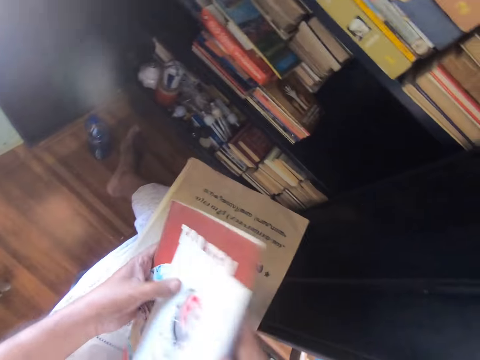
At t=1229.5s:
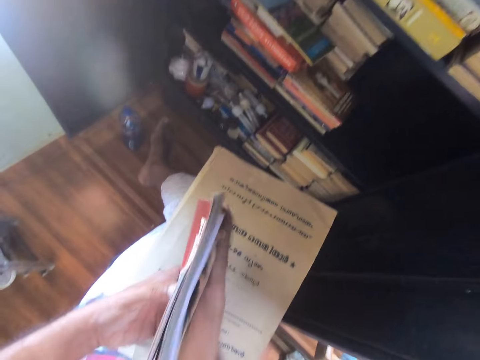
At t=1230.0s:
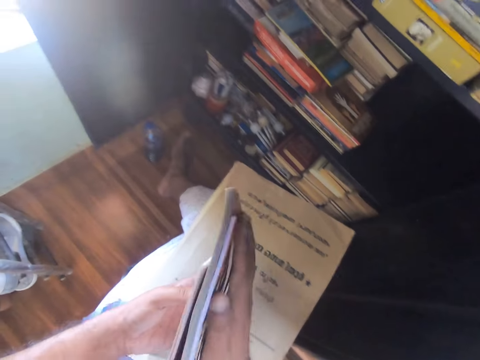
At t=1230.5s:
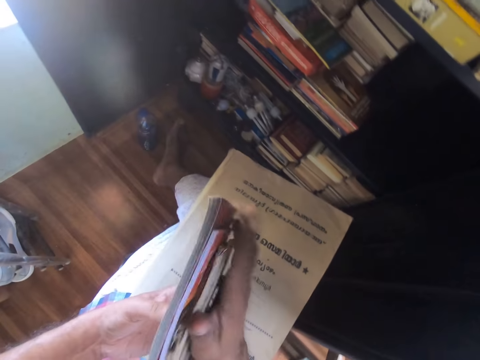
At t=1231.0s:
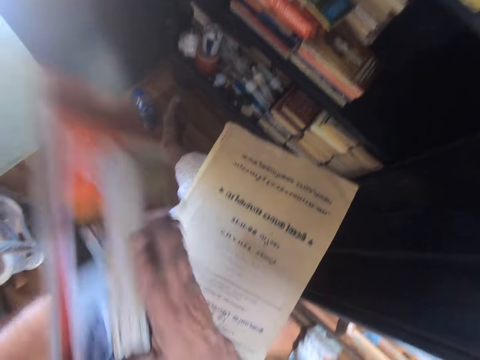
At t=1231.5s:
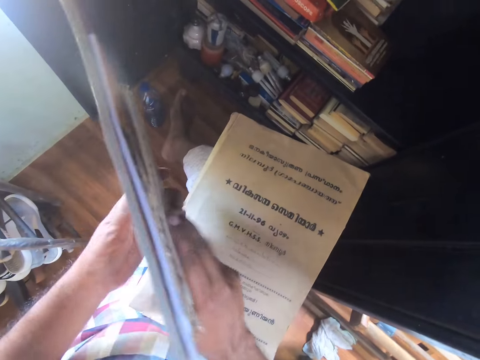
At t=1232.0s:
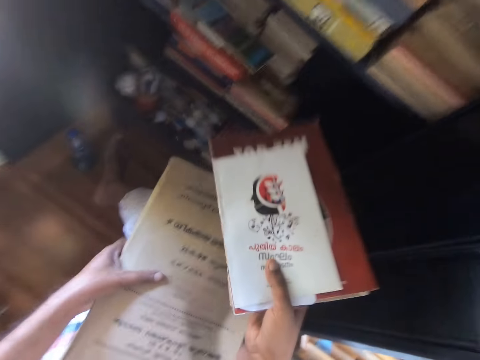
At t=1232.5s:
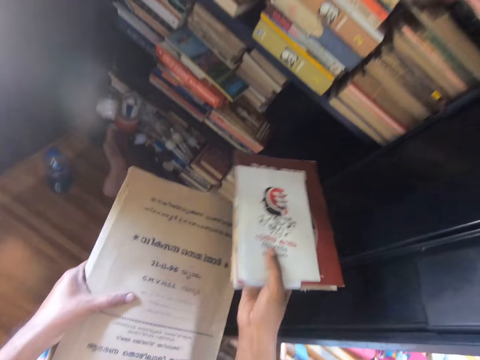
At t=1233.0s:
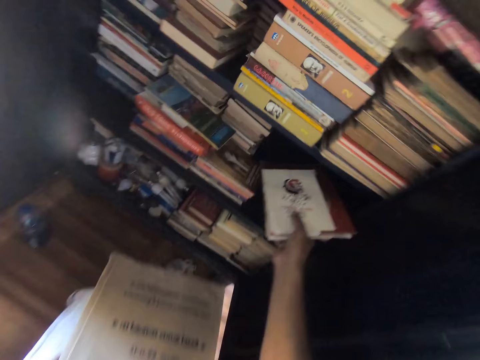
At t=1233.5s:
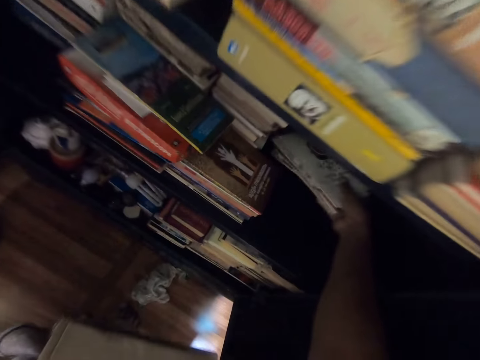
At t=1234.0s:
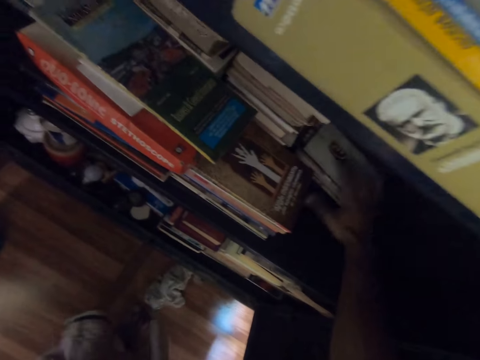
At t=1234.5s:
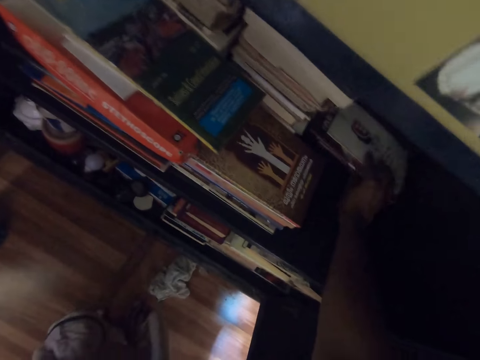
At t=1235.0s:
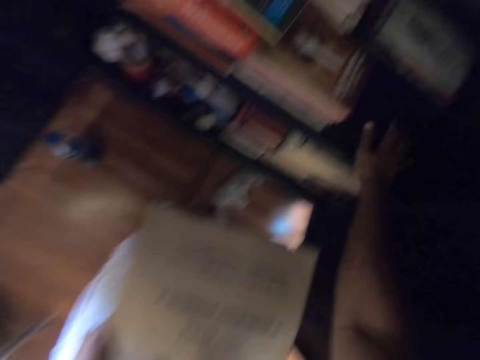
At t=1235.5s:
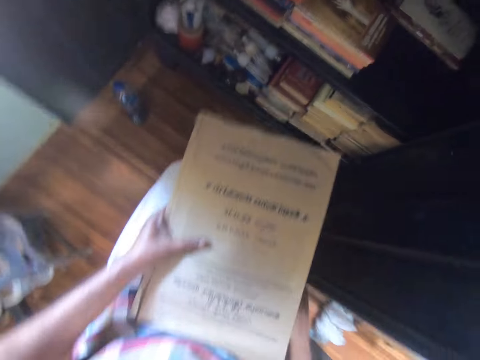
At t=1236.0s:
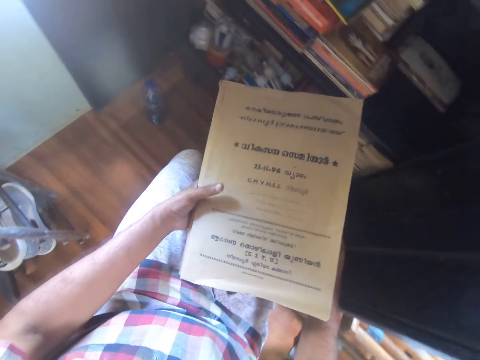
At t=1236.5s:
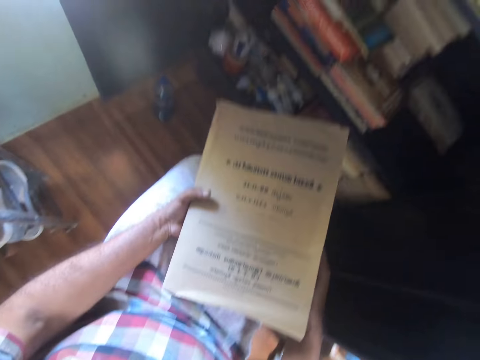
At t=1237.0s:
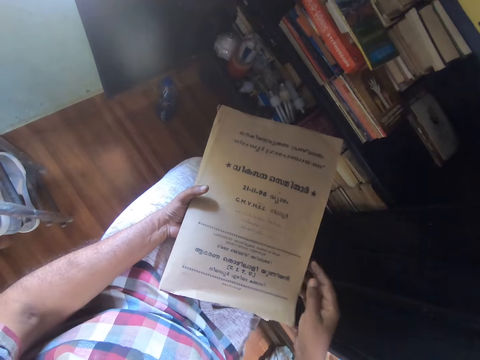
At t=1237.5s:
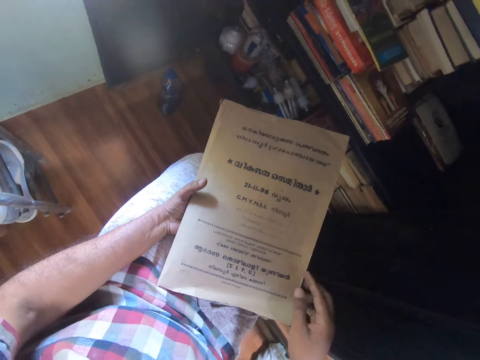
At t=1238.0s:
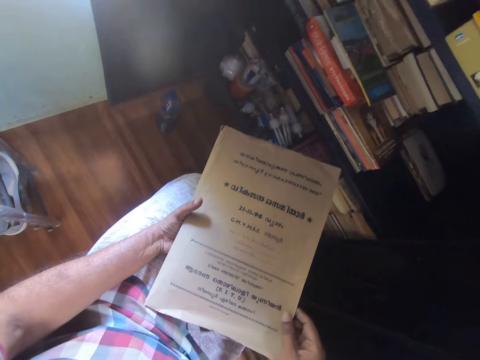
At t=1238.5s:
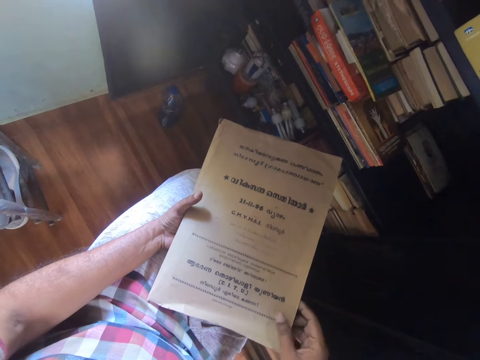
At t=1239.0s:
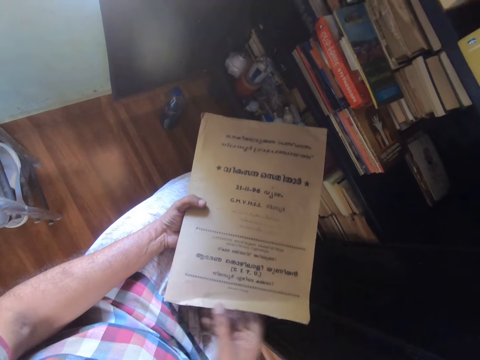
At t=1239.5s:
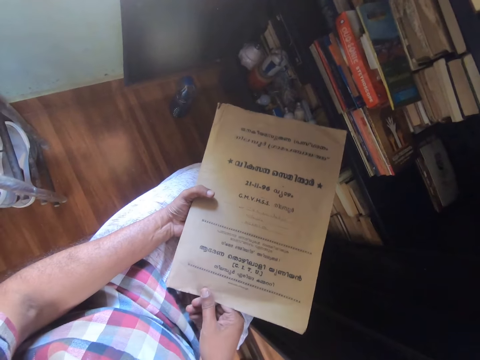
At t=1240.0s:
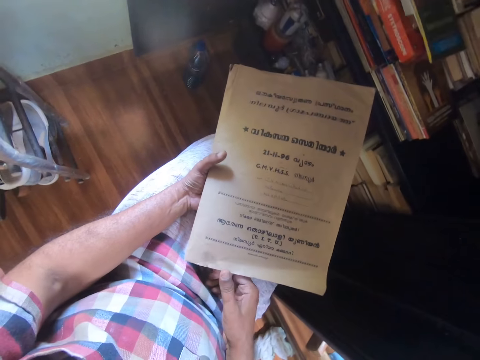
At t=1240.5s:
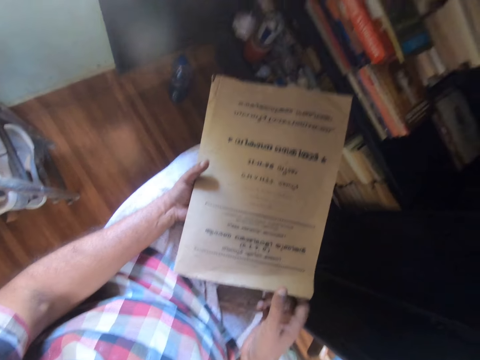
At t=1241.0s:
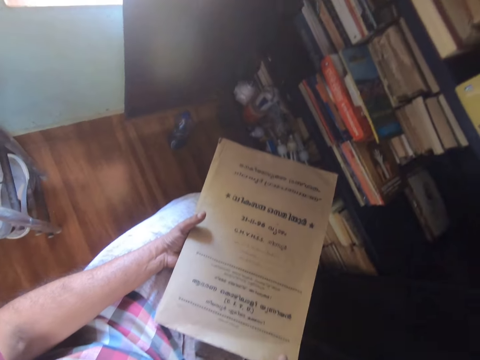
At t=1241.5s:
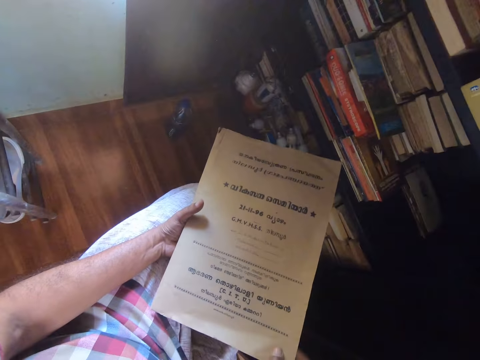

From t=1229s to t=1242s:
The camera wearer wipes the books with his right hand. He puts the books on the shelf with his right hand. He pushes the books with his right hand. He reads the file. He looks at the book.

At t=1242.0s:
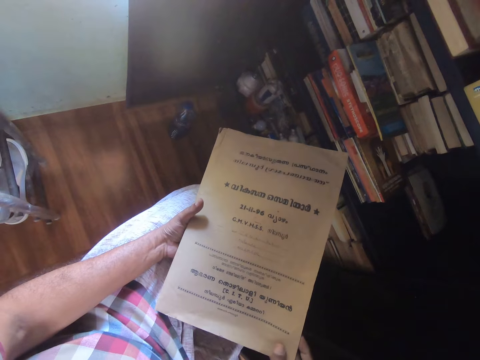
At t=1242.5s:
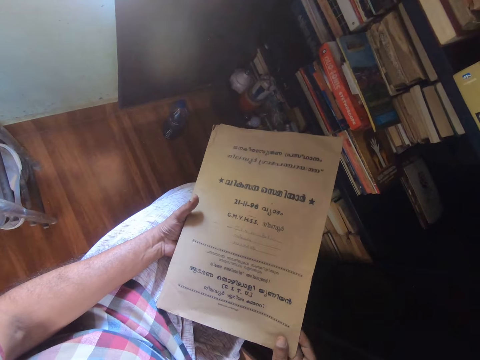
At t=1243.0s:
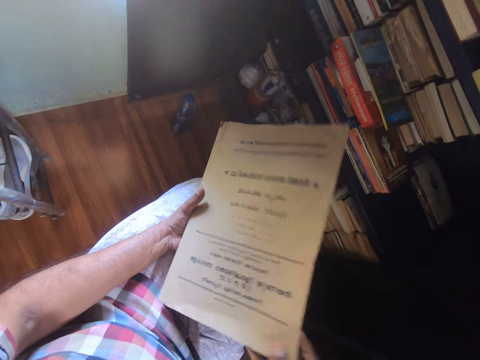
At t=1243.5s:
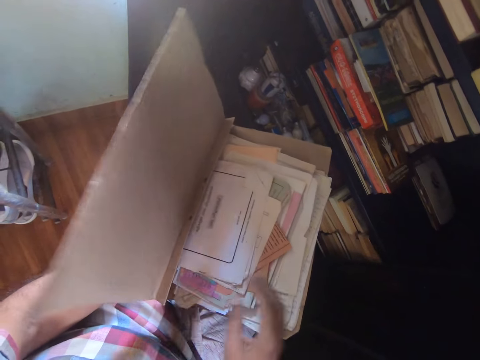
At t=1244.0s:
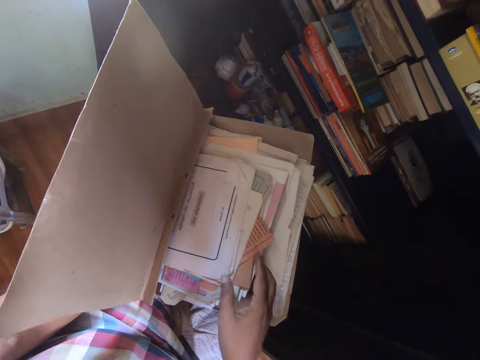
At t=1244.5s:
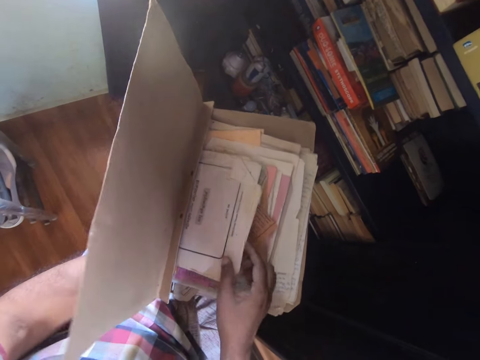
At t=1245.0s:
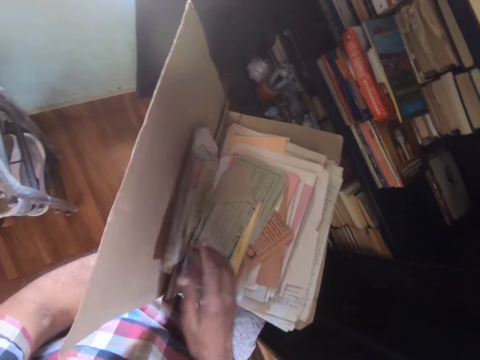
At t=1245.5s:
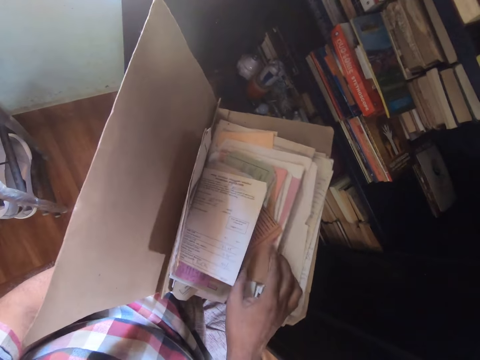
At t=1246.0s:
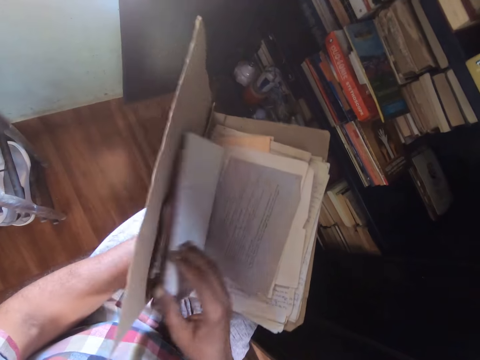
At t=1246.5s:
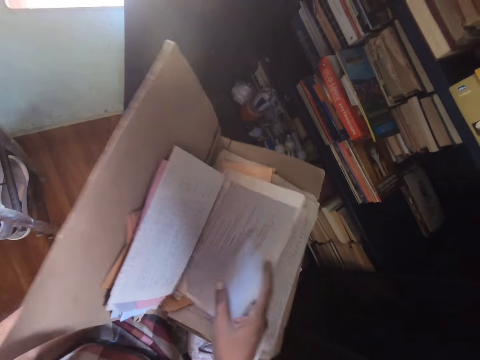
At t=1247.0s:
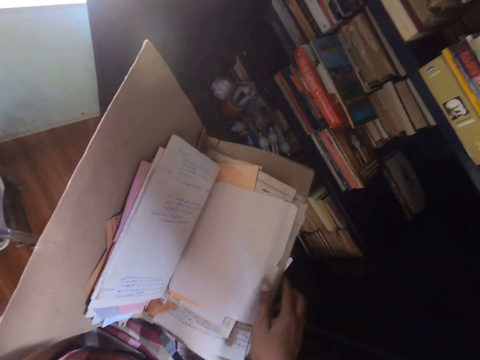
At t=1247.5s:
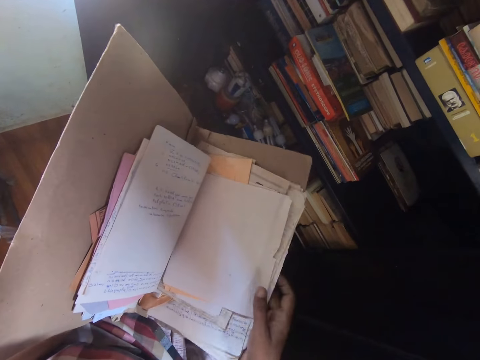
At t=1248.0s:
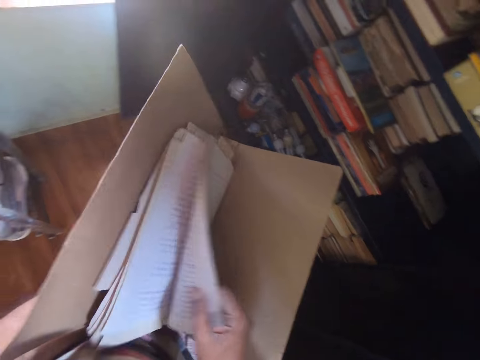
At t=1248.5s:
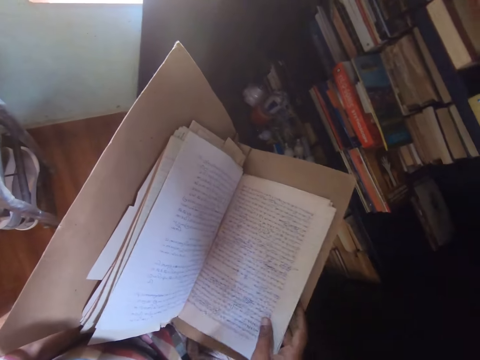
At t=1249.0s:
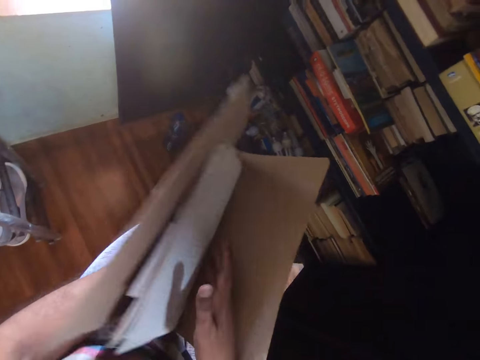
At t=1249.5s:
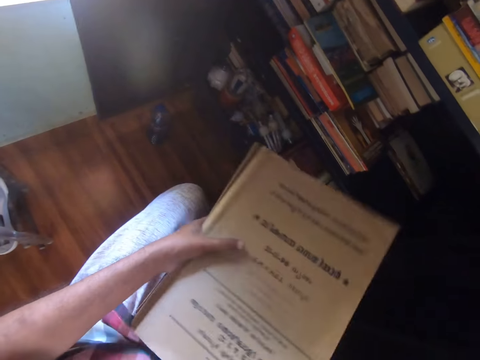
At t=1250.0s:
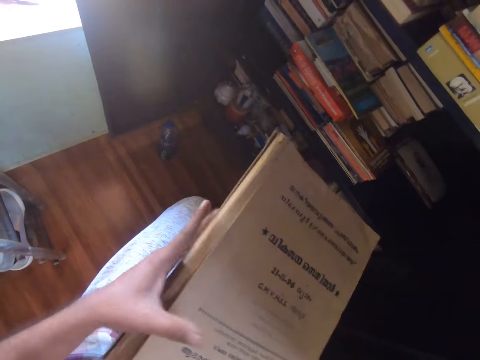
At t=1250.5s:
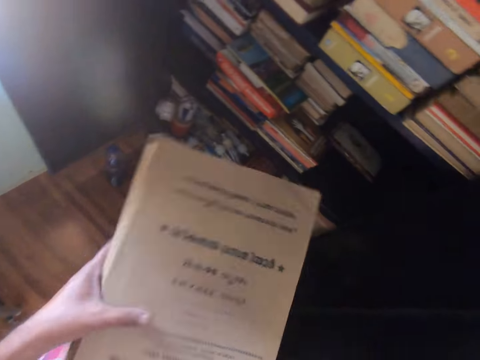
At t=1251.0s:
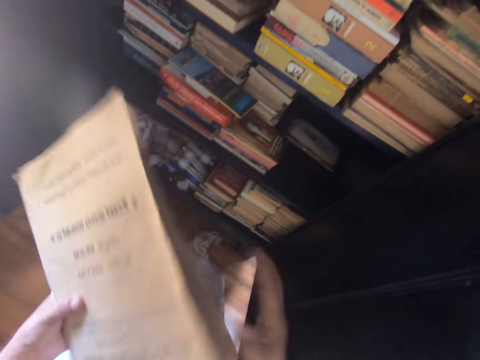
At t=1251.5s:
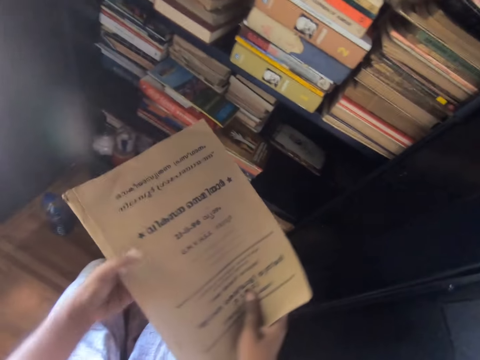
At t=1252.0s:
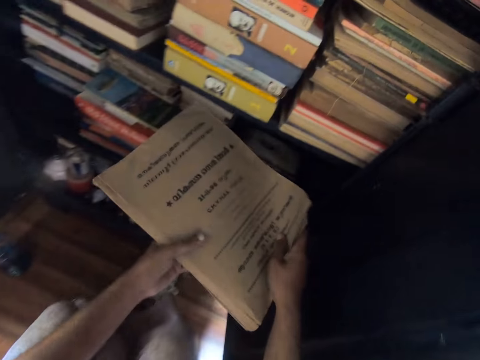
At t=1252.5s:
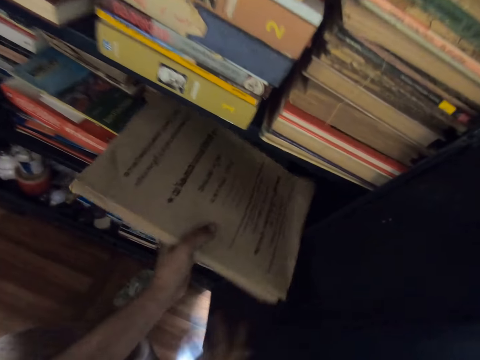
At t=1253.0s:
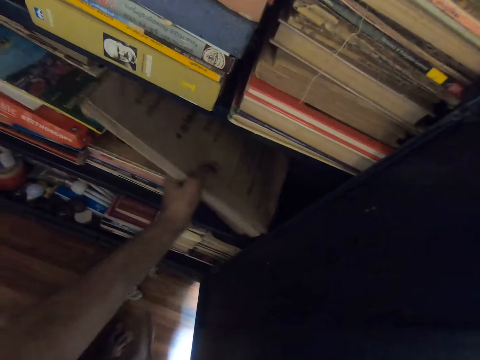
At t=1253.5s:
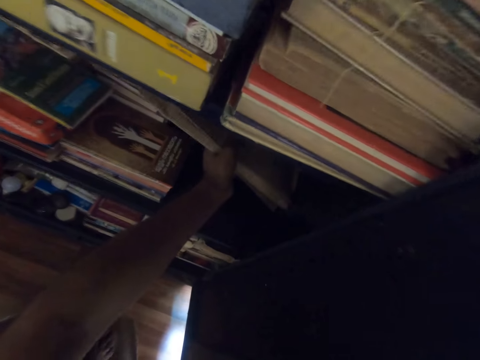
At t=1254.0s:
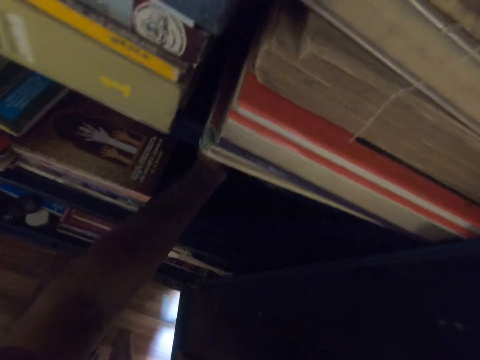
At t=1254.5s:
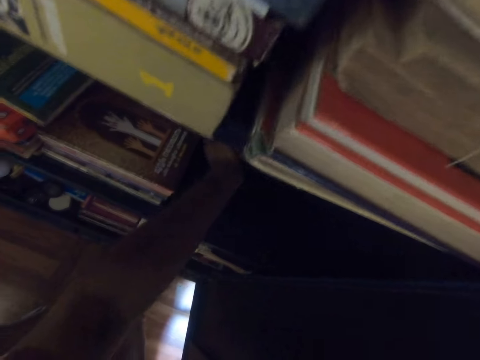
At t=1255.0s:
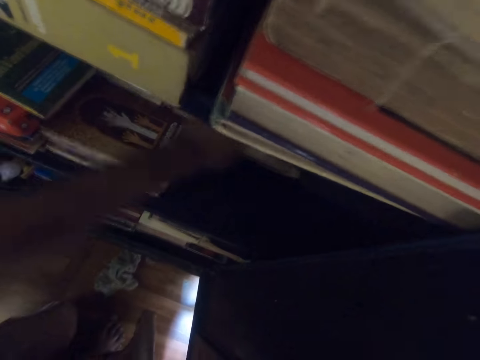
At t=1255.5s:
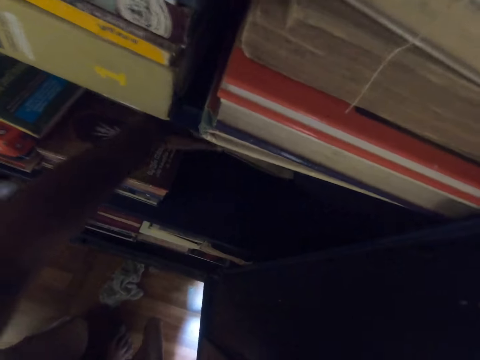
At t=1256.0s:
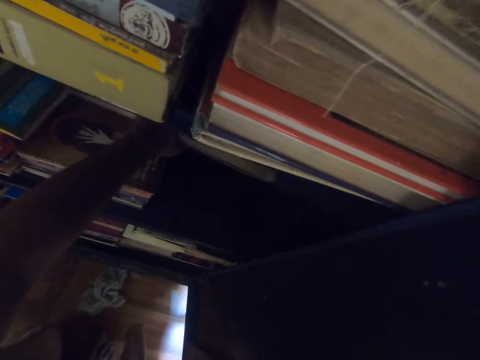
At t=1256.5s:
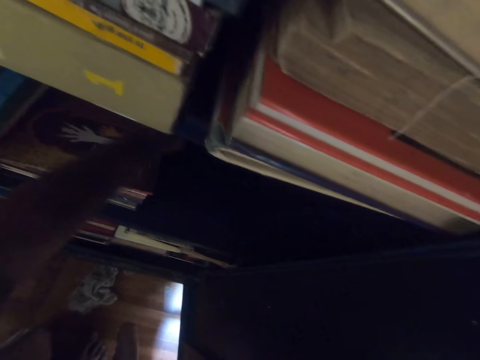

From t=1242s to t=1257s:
The camera wearer flips the cover of the file or book with his right hand. He flips through the papers. He lifts the papers with his right hand. He hits the file. He closes the book with his left hand. He shakes his left hand. He puts the file in the shelf with his left hand.
